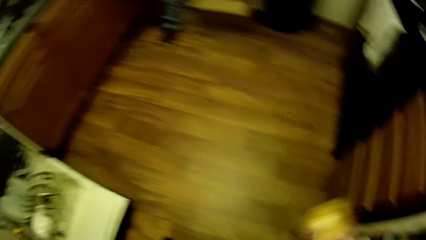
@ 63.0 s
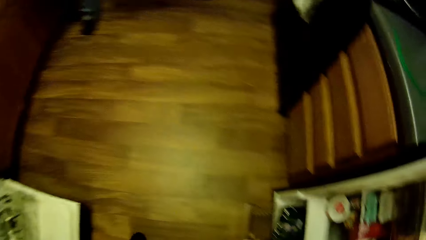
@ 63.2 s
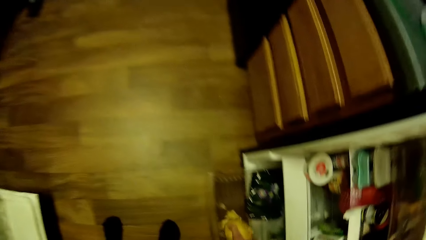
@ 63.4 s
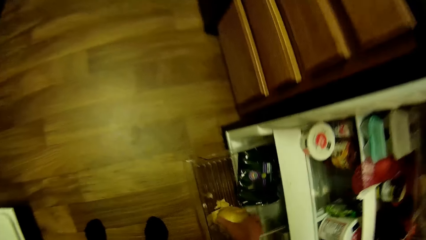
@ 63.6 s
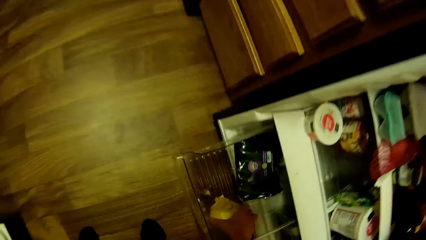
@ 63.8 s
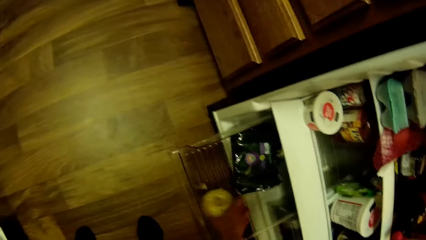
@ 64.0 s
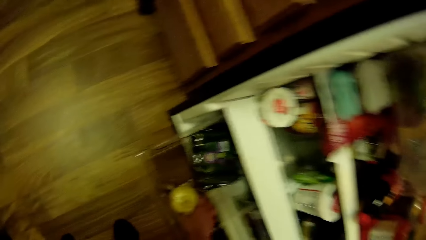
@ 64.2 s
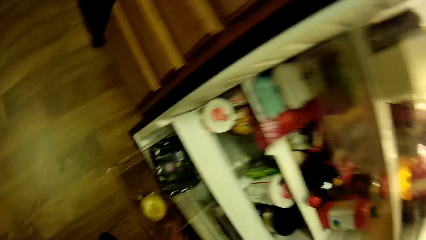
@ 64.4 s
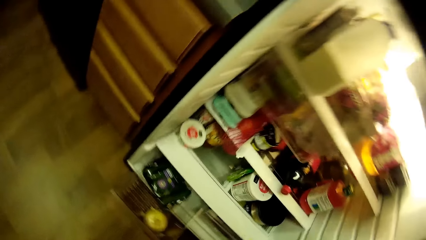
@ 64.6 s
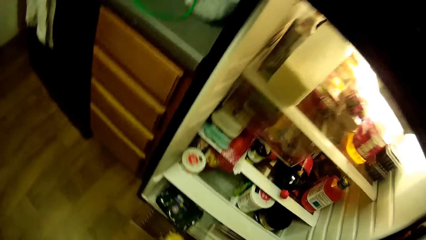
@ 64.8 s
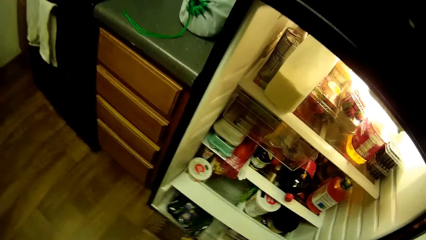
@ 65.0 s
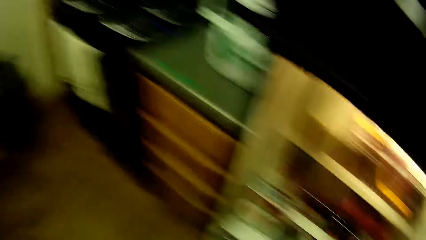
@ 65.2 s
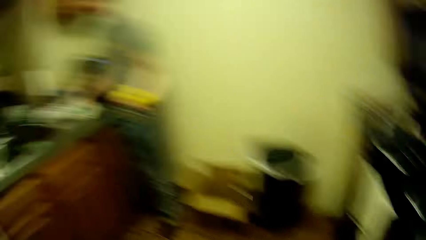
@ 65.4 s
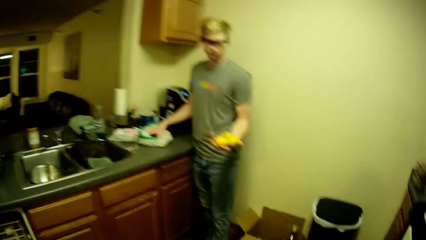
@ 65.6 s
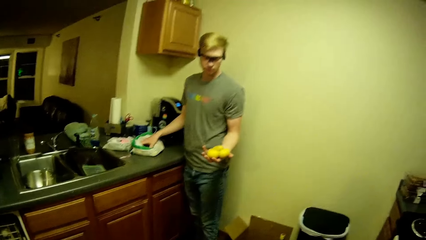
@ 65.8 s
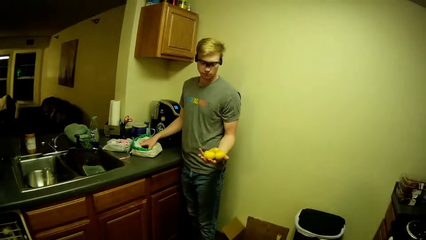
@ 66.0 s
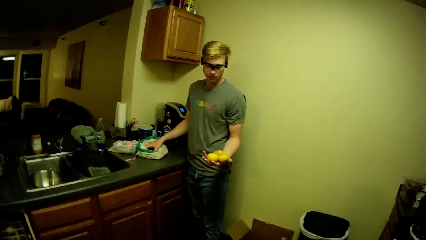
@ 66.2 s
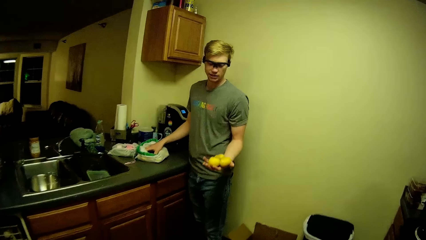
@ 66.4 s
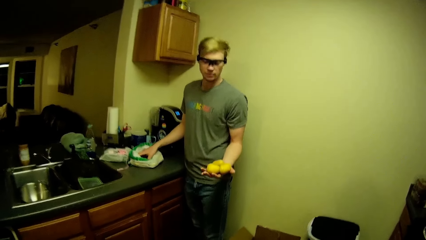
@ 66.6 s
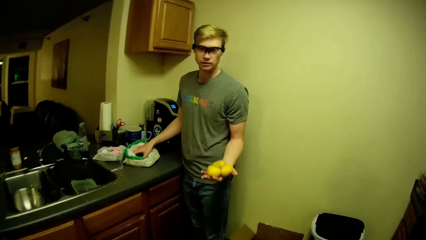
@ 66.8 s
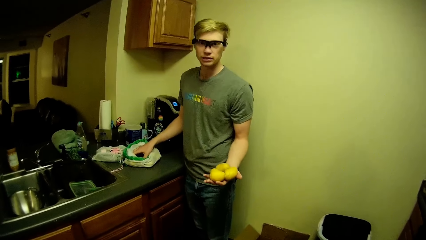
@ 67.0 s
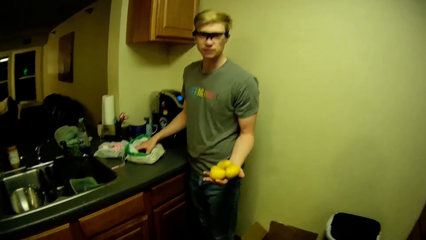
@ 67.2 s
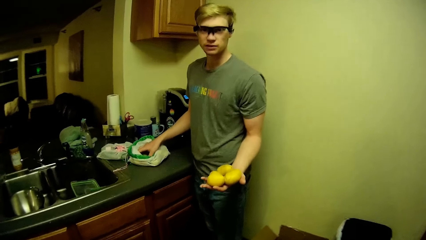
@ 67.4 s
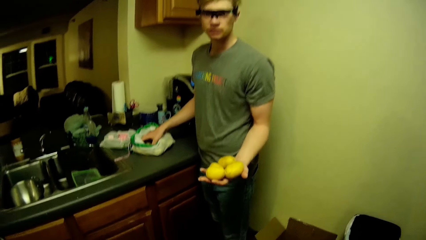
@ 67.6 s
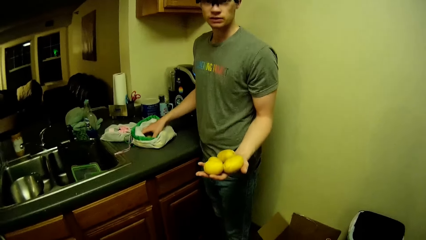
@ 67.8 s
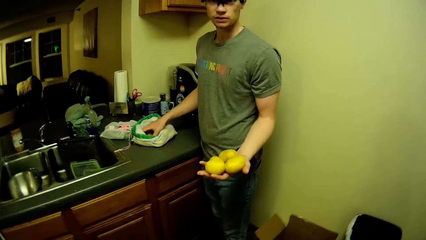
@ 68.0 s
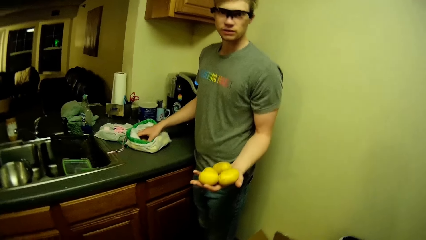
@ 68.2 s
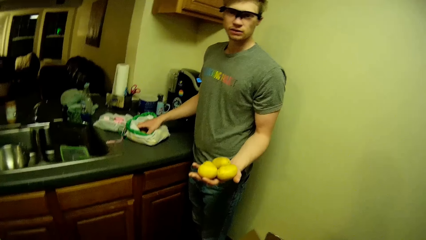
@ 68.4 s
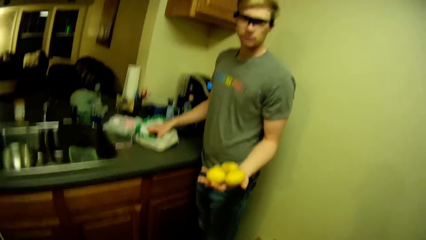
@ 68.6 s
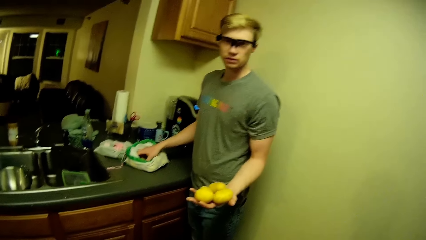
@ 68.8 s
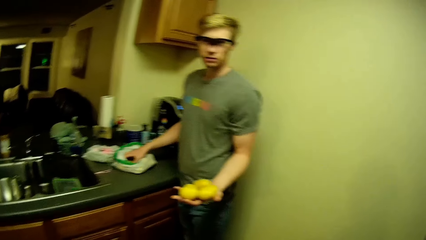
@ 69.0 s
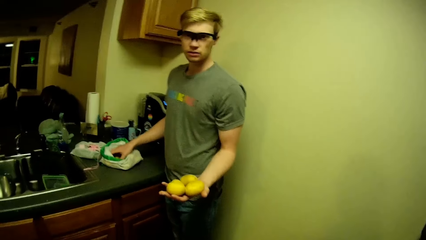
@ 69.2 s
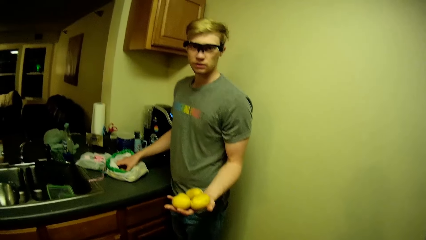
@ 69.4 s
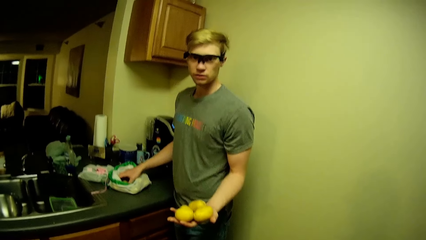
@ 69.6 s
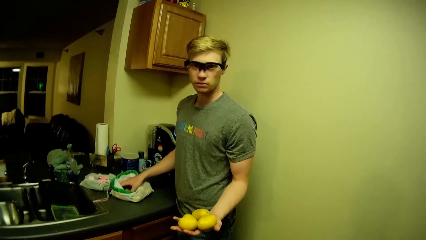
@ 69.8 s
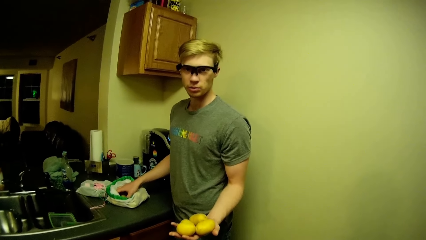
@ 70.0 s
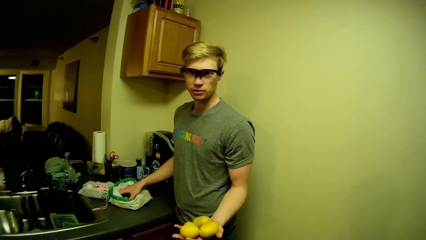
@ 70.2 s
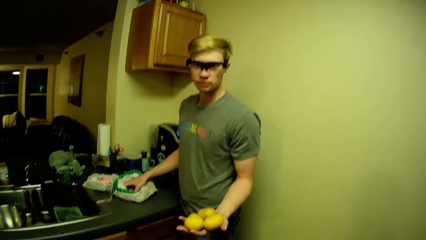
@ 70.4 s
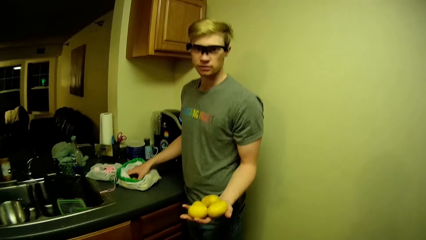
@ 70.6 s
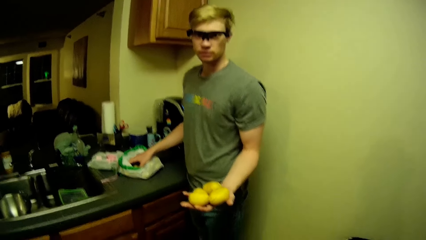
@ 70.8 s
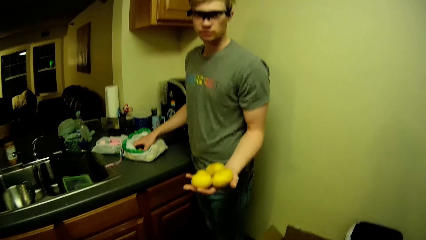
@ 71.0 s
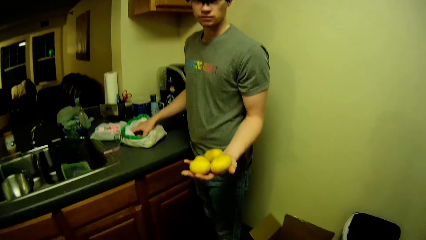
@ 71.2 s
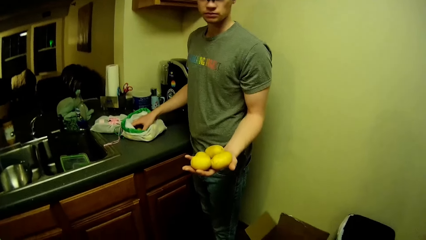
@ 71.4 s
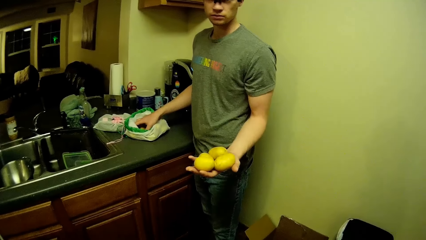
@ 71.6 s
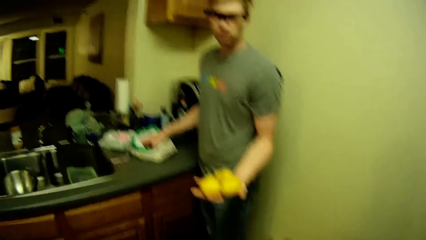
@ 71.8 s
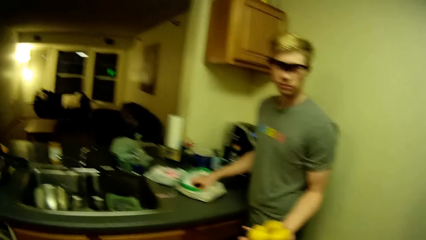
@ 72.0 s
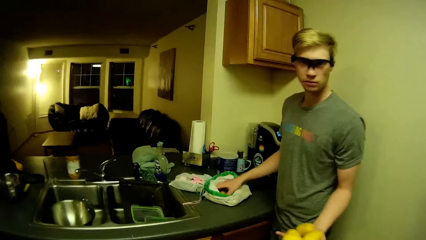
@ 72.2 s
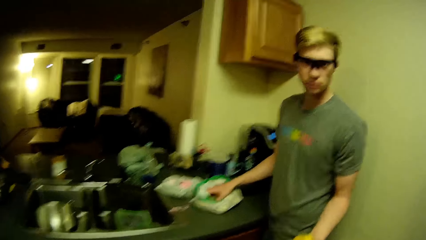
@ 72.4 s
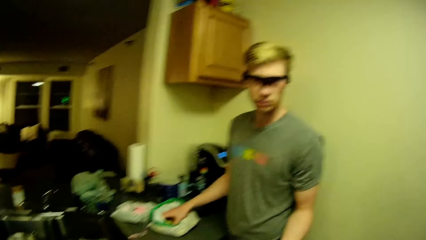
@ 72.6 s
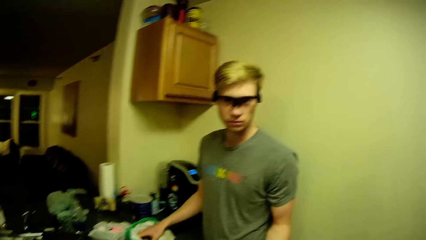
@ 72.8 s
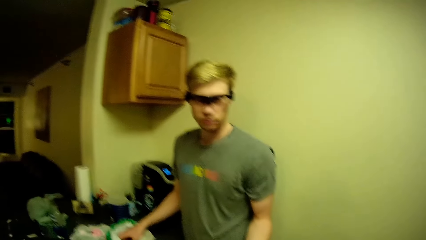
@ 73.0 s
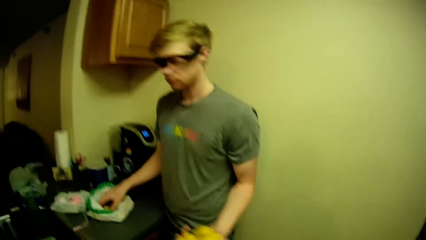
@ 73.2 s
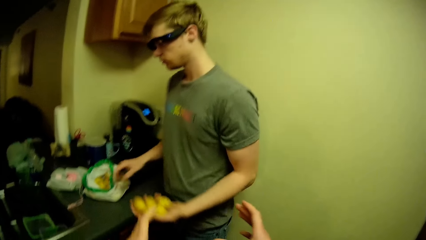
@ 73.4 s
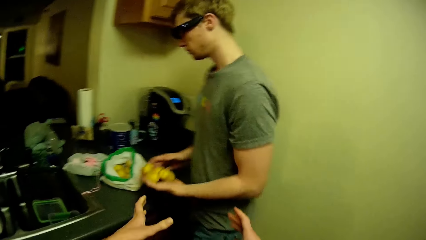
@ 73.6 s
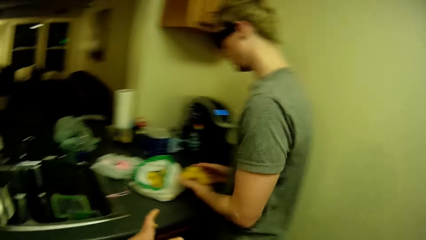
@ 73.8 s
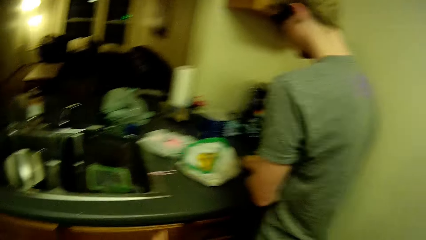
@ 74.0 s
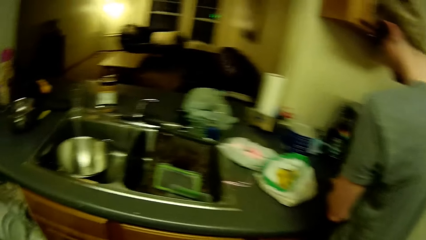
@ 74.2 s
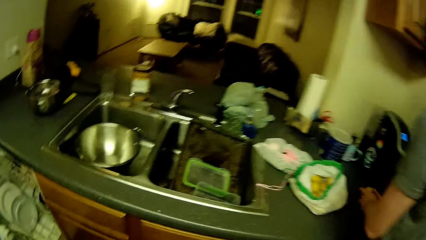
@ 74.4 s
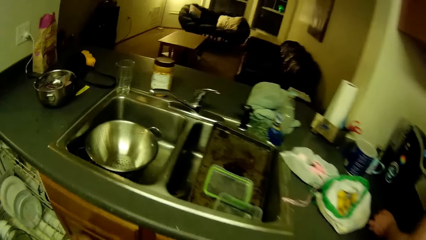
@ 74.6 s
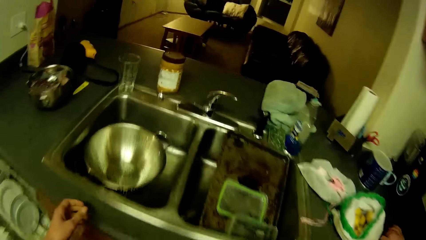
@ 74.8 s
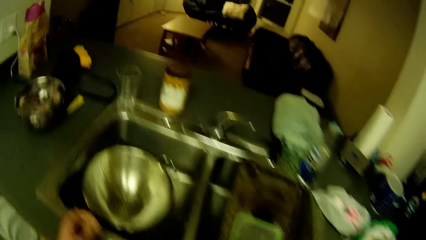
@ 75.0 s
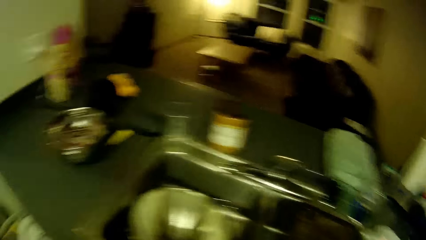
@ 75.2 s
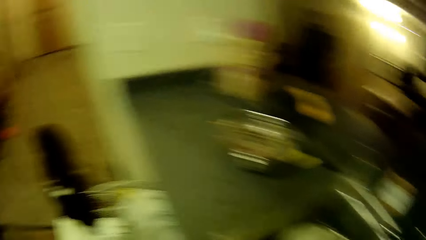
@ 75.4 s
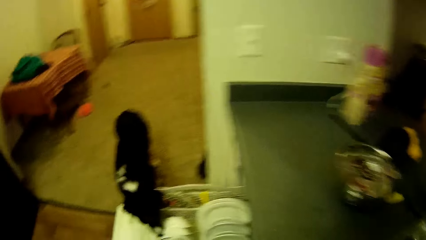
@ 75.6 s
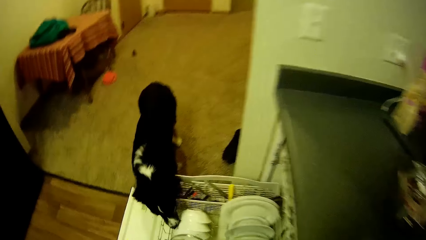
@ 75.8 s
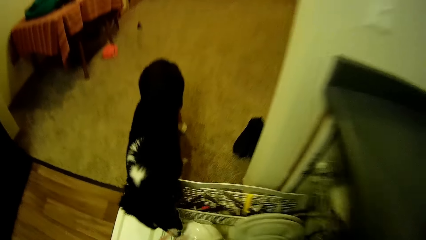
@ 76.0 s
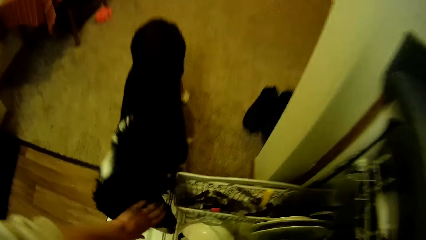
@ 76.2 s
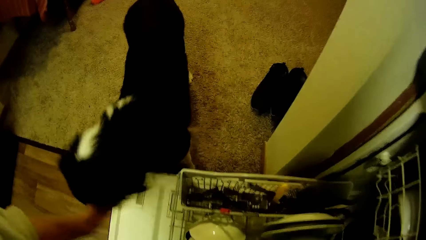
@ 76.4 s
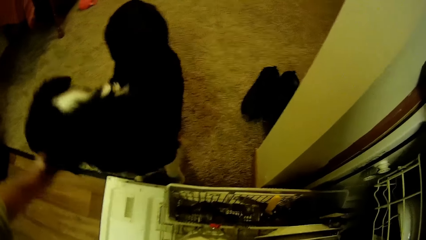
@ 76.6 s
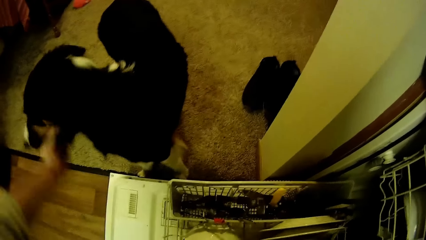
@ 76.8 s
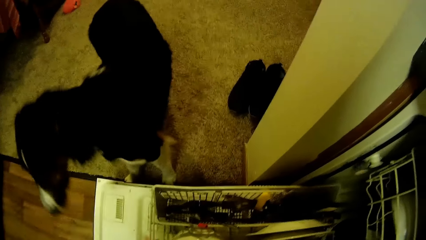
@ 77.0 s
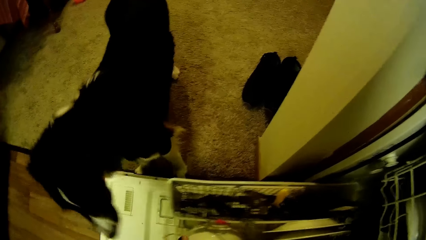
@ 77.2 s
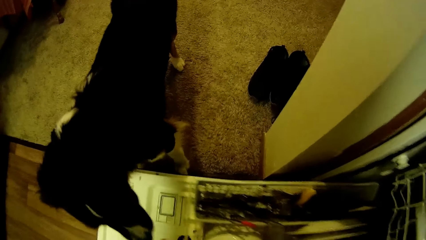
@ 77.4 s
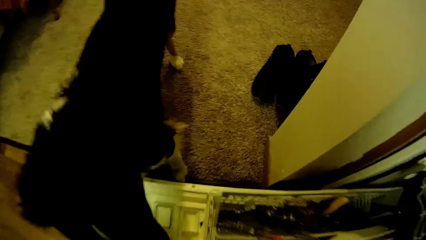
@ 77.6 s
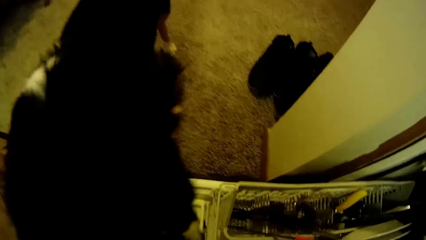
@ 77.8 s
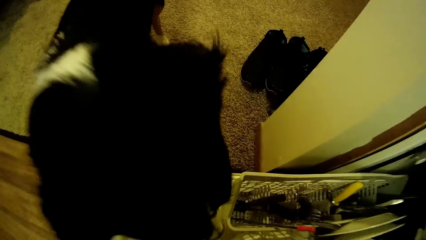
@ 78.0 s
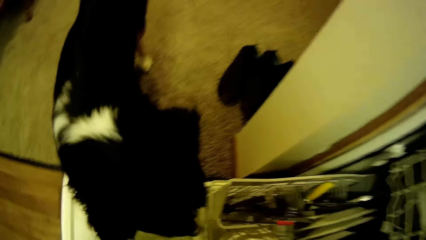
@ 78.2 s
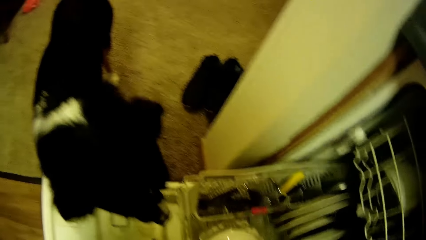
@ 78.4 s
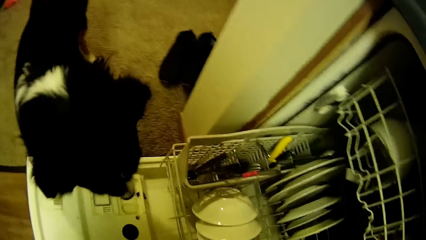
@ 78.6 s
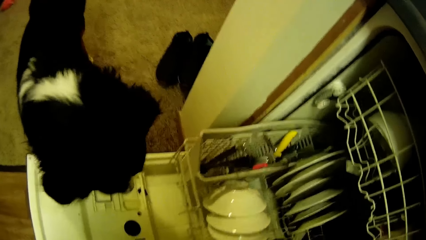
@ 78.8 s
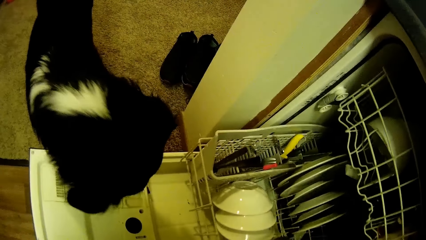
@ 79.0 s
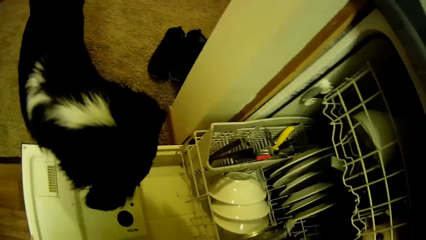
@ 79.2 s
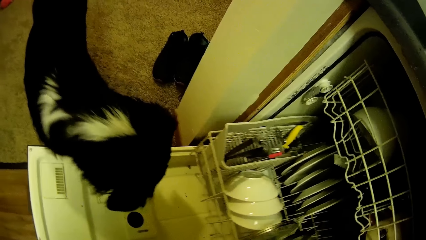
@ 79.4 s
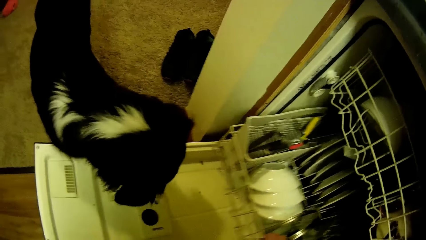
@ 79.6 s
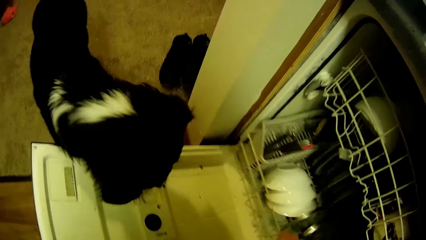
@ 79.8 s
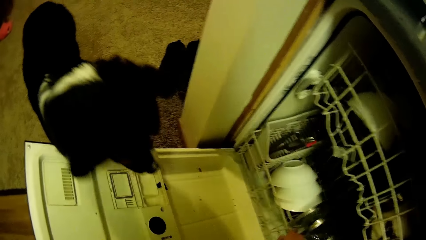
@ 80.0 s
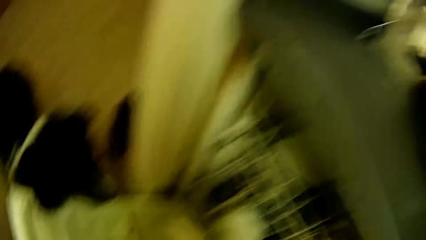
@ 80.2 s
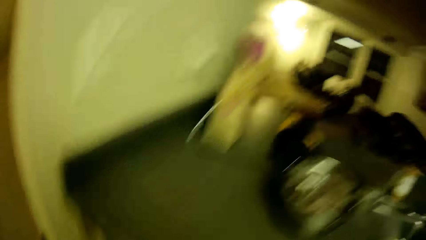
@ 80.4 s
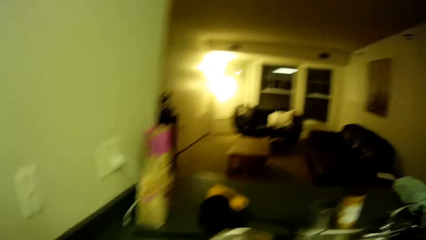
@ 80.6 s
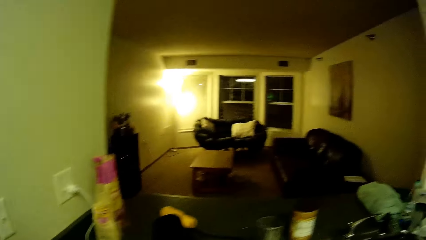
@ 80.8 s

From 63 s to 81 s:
The camera wearer puts an onion in the fridge. He closes the fridge's drawer with his leg. The man shows the potatoes in his hands to the camera wearer. The camera wearer looks towards the man. The man holds the potatoes using the left hand. The camera wearer walks towards the man. The man places the potatoes on the kitchen slab. The man turns towards the kitchen counter. The camera wearer lifts hands towards the man. He turns towards a kitchen sink. He looks towards a dog. He removes the dog's head from a counter cabinet drawer with his right hand. He closes one of the kitchen slab drawer's baskets with his left hand.
